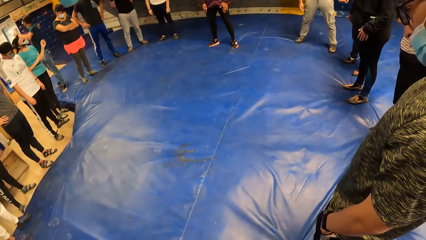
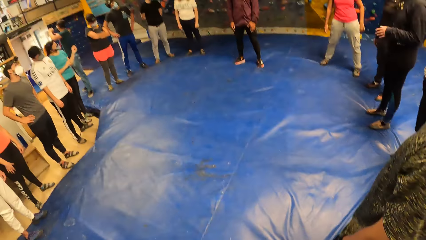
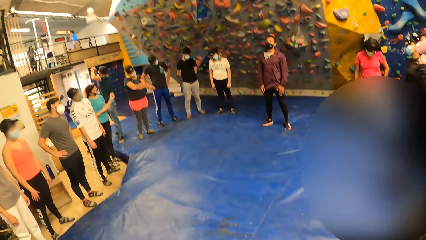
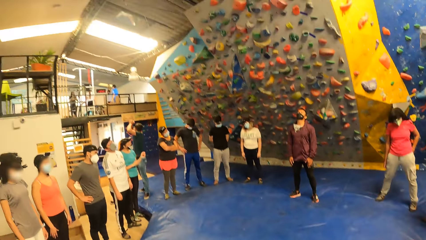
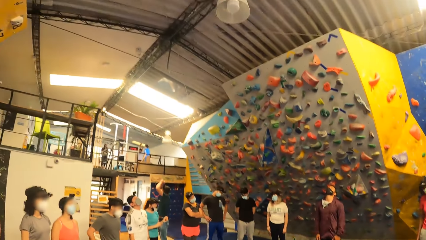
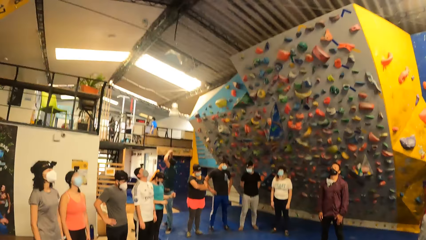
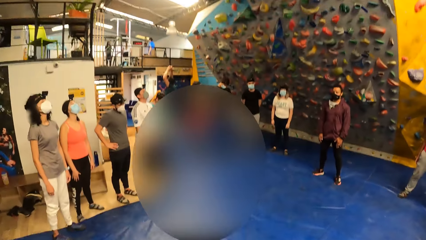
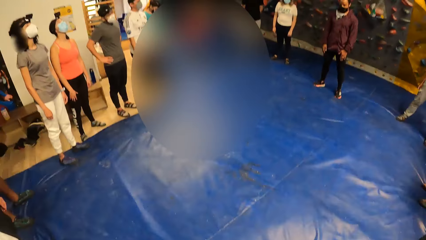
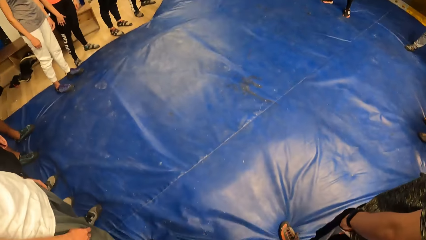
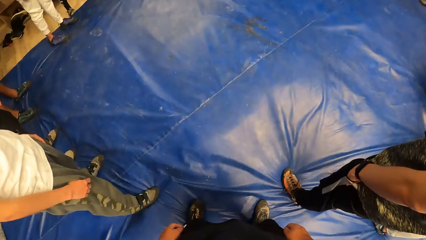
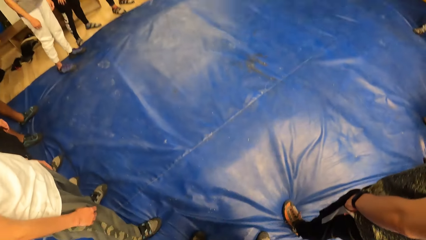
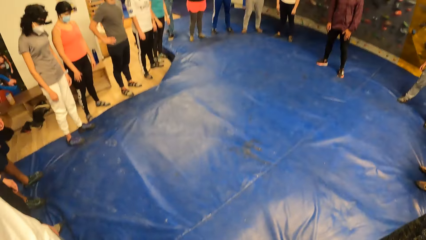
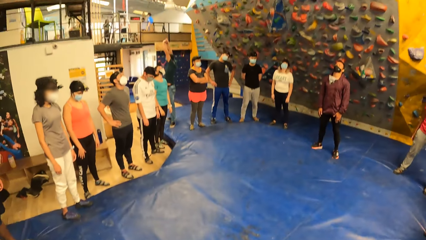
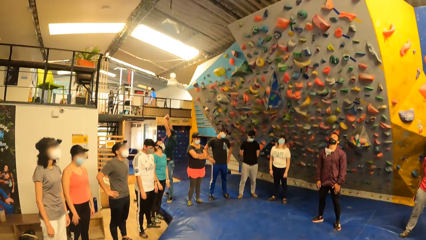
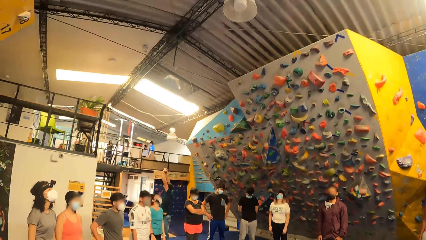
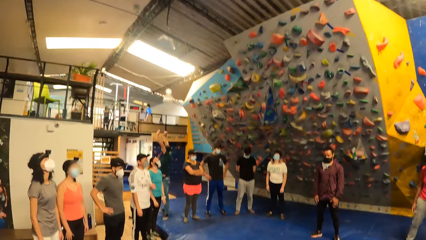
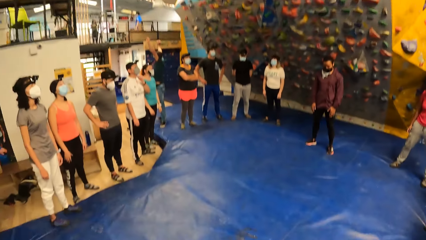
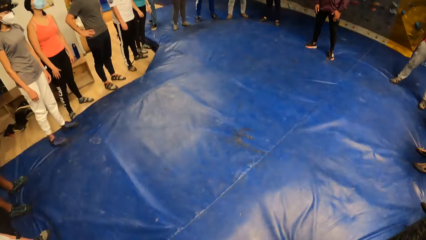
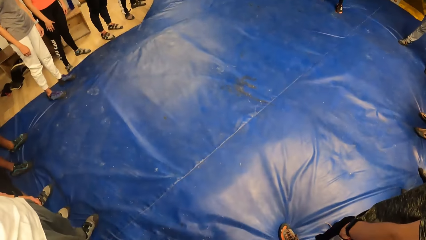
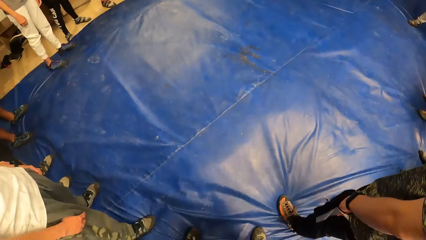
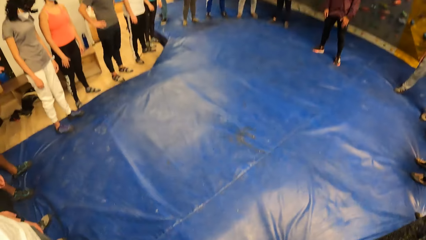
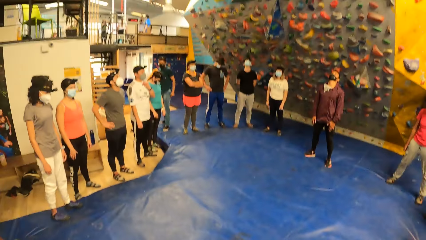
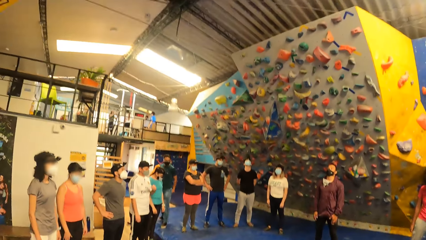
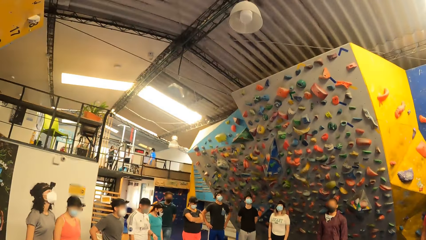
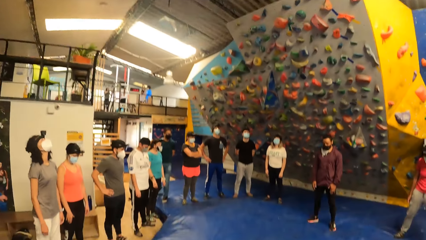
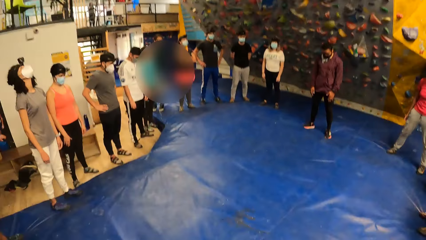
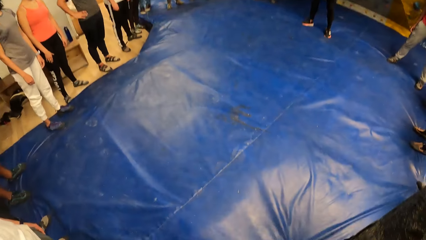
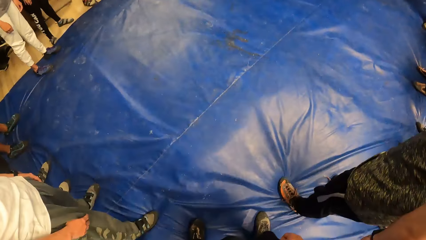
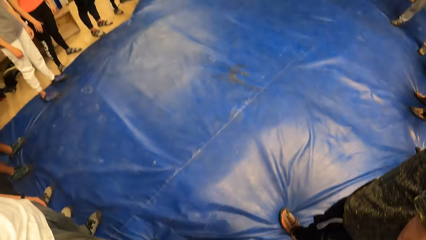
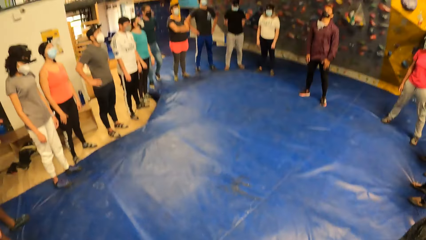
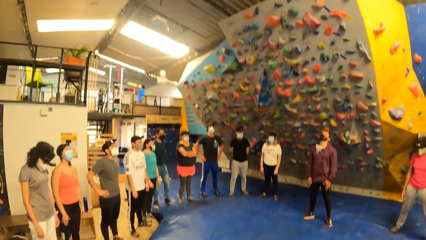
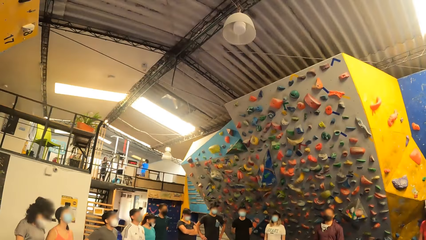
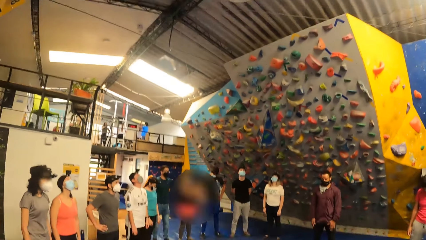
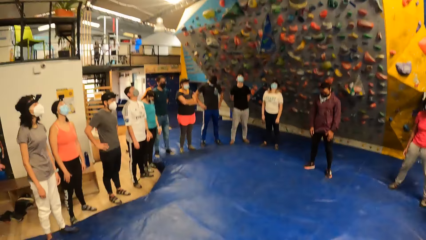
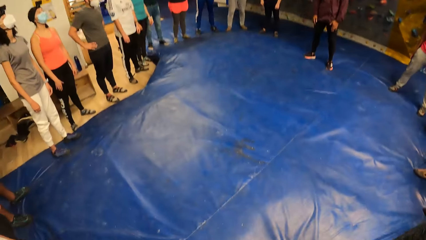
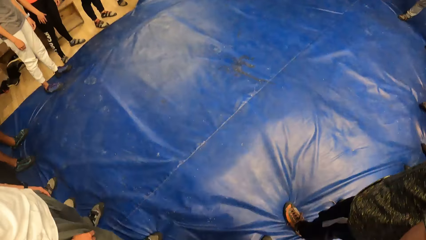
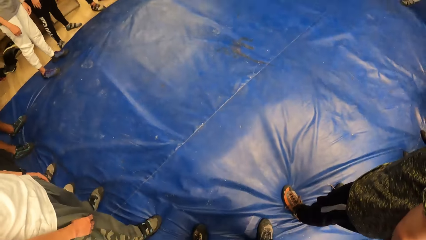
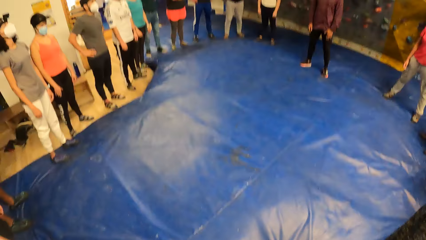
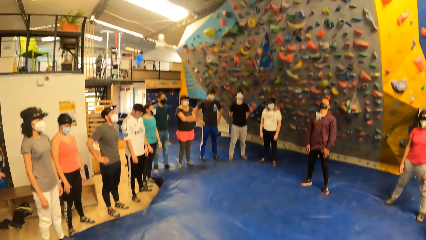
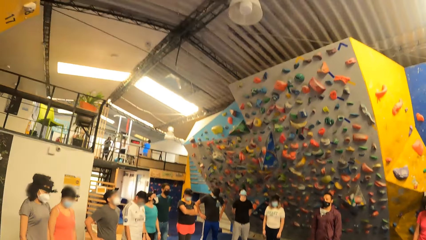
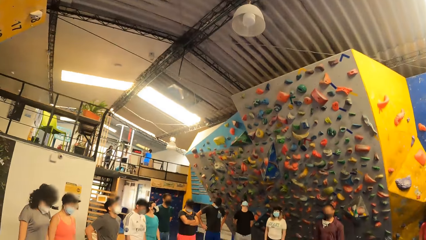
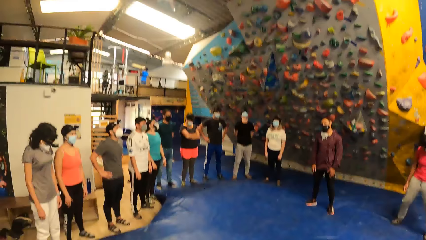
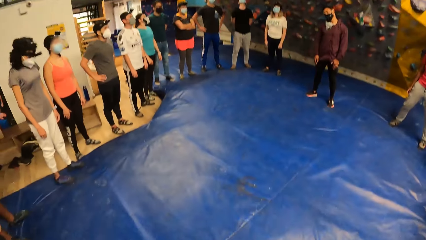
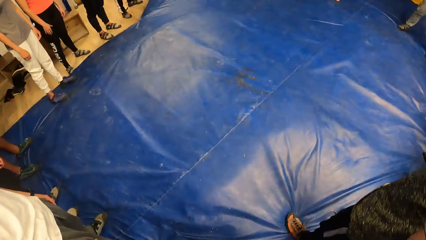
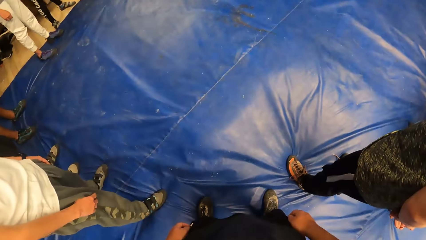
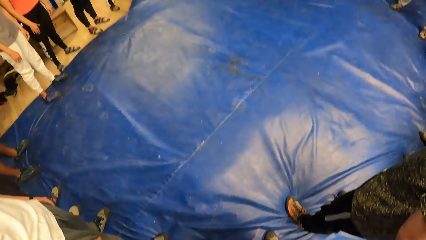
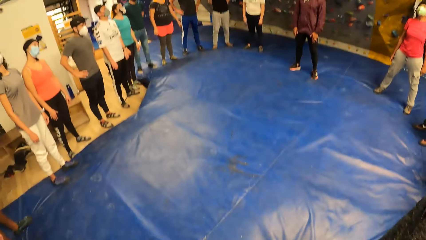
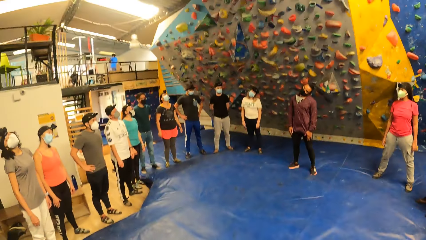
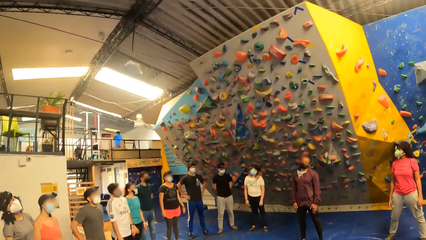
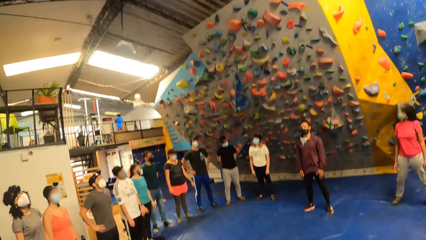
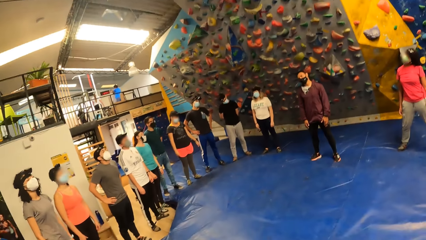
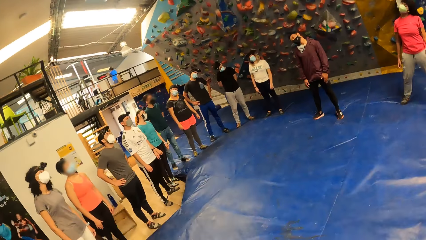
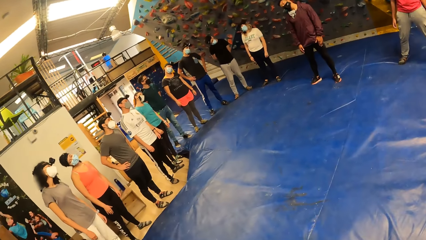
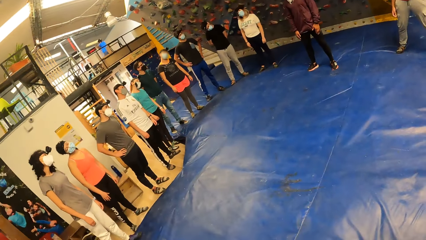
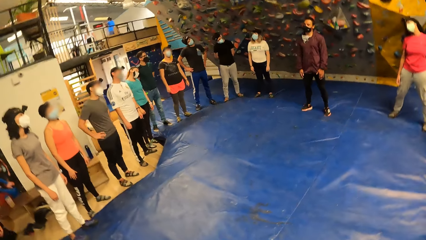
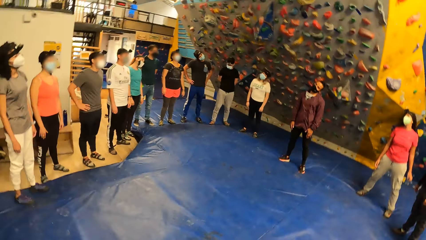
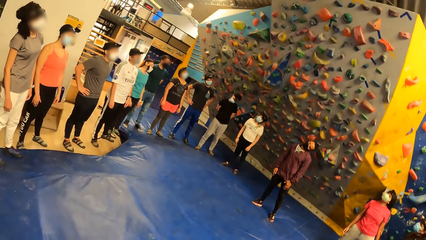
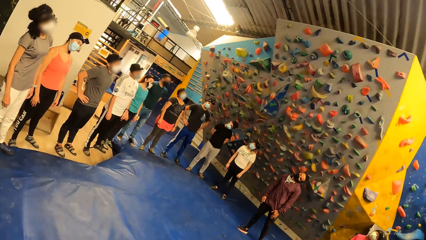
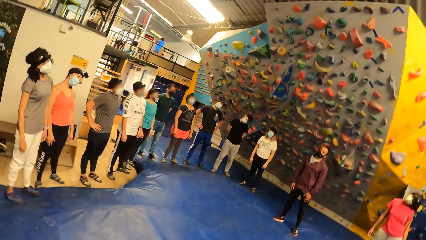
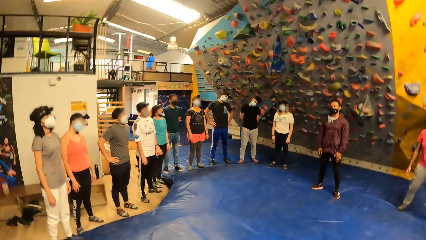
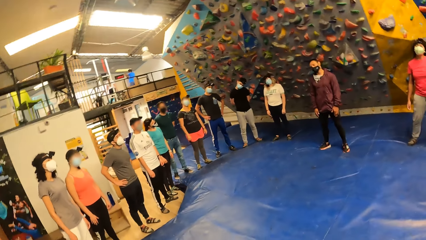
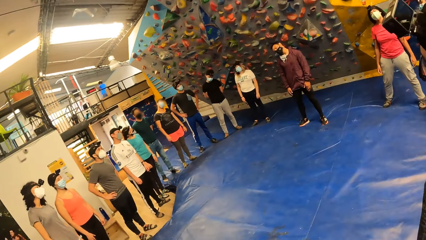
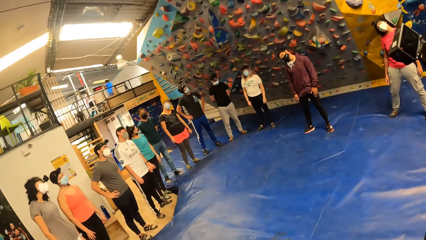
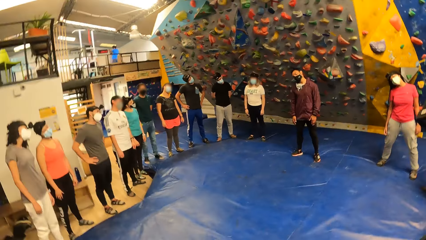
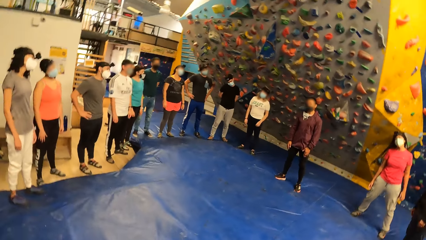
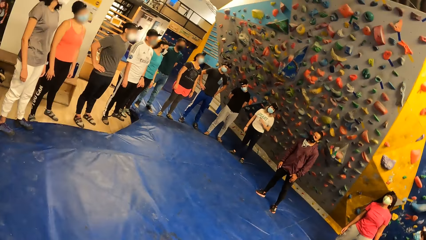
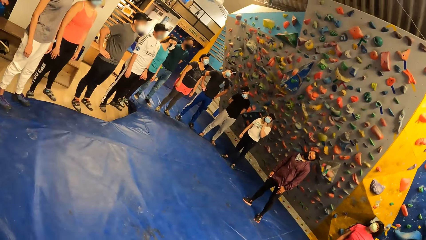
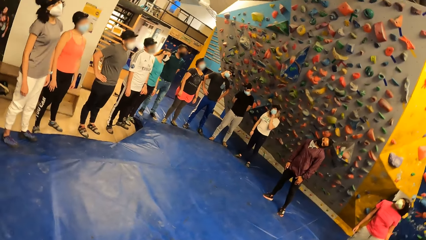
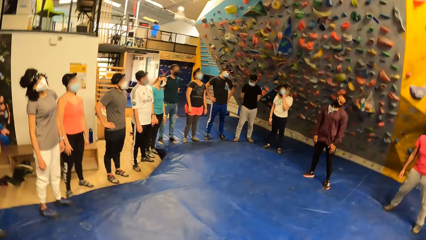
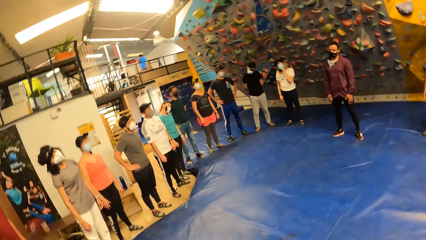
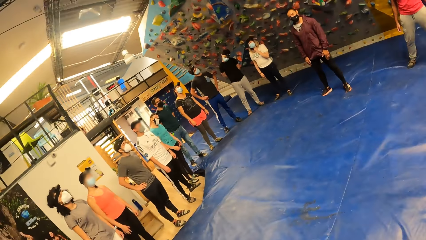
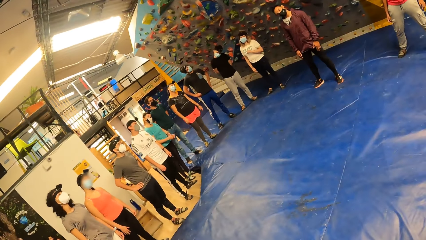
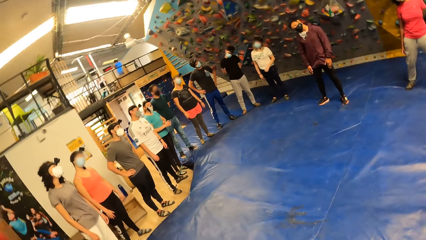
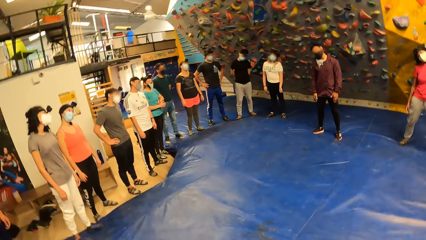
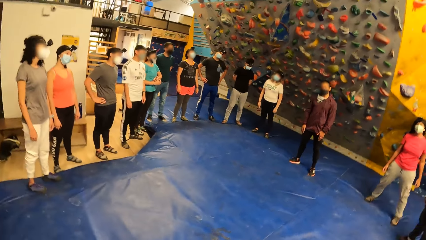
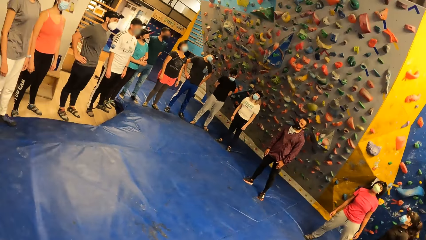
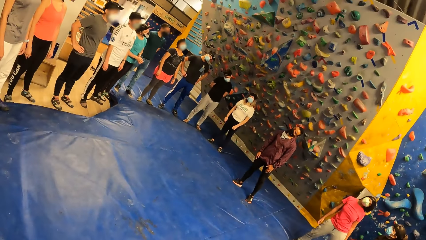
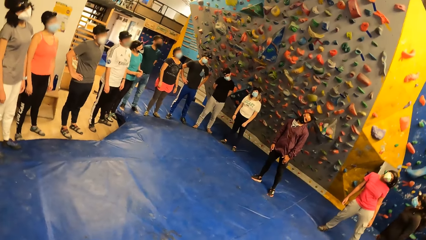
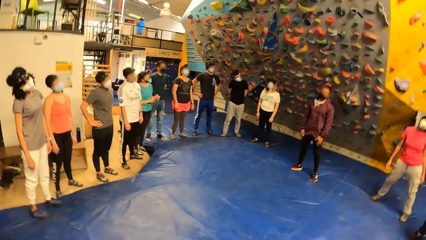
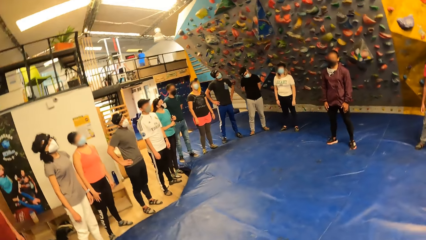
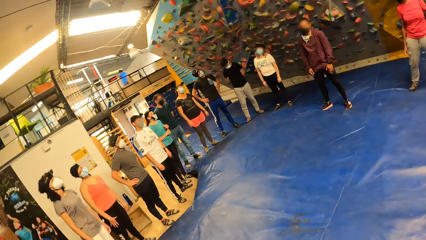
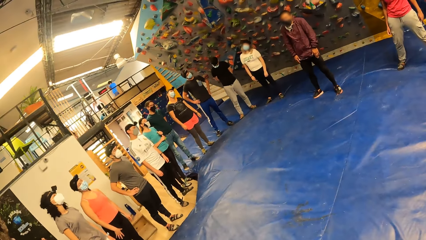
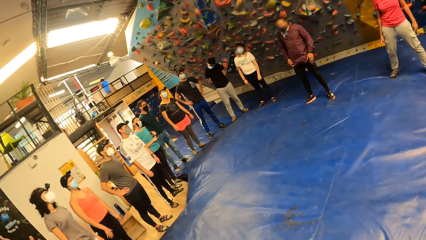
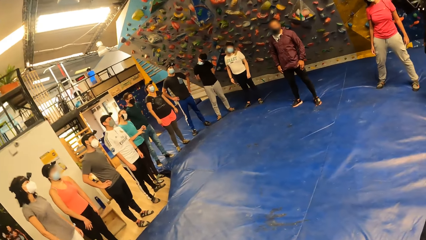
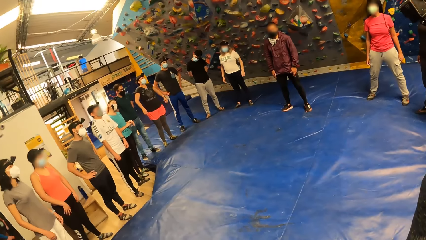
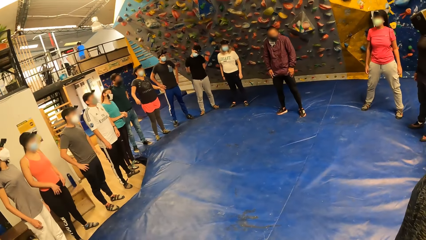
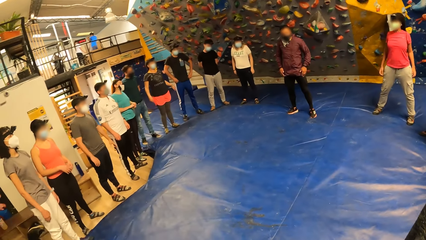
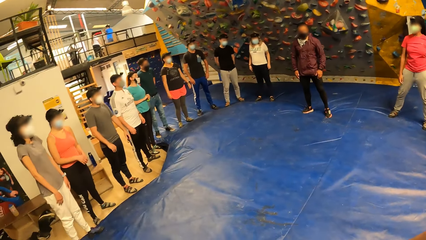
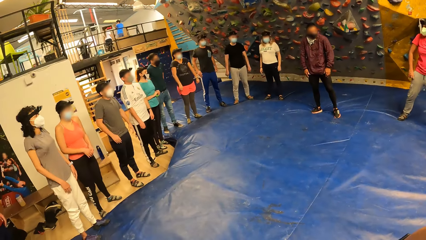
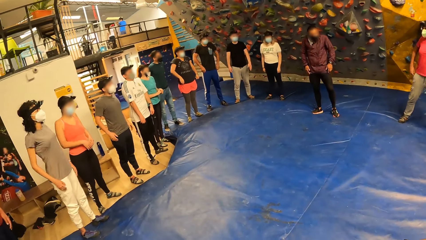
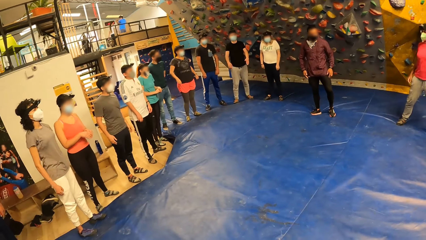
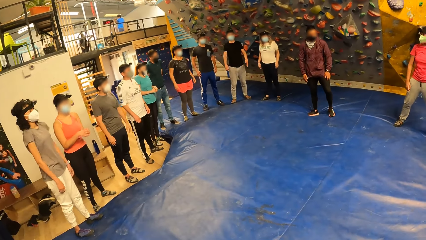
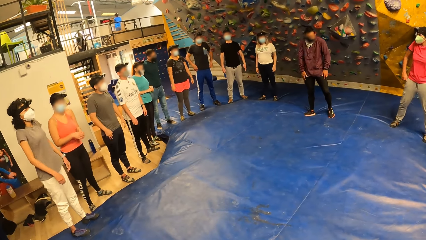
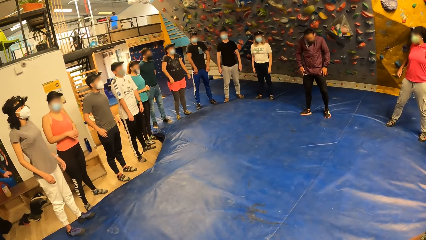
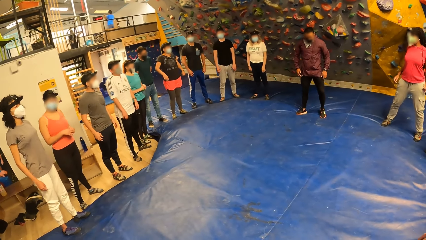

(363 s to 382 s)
The camera wearer rolls his shoulders with the group of people.
